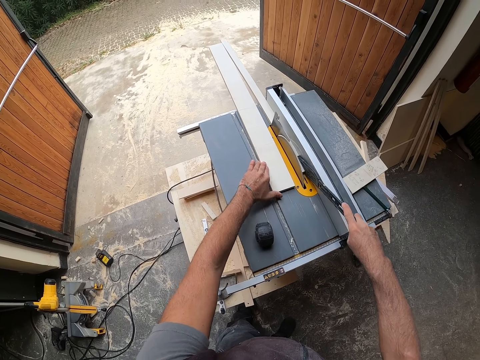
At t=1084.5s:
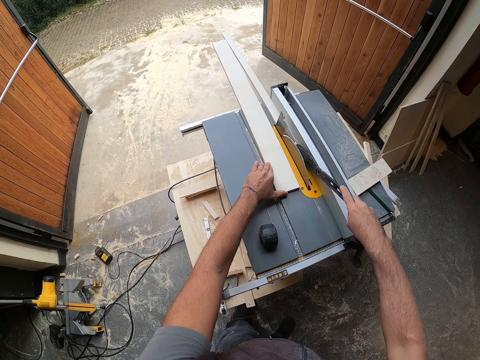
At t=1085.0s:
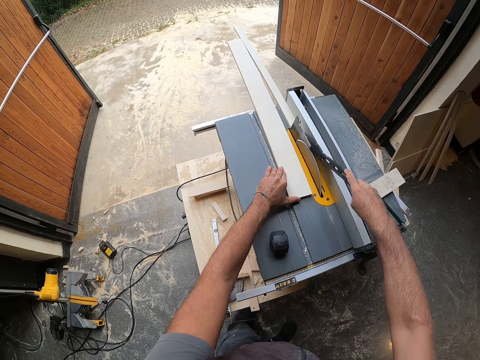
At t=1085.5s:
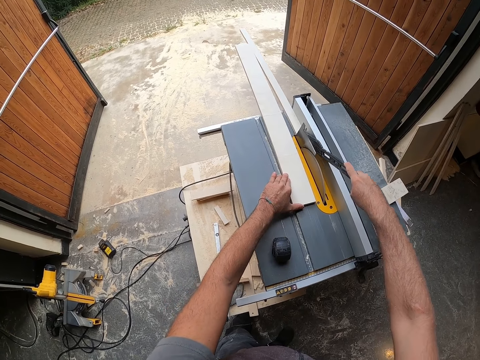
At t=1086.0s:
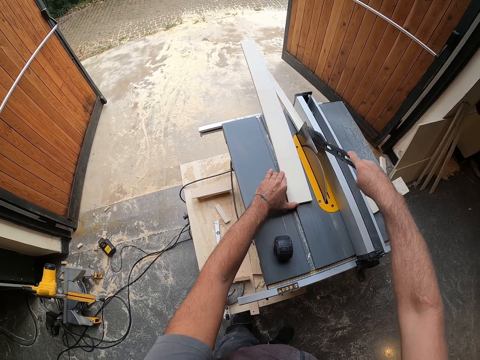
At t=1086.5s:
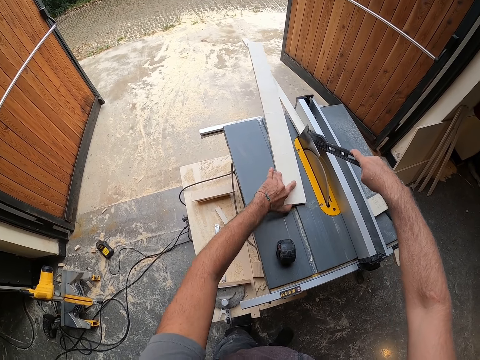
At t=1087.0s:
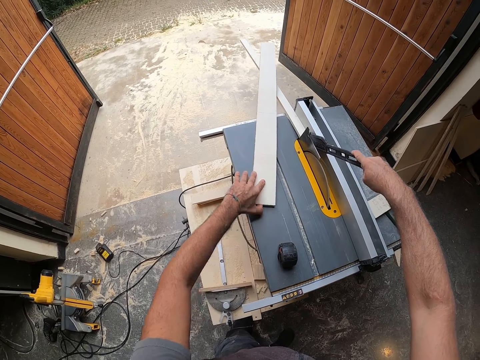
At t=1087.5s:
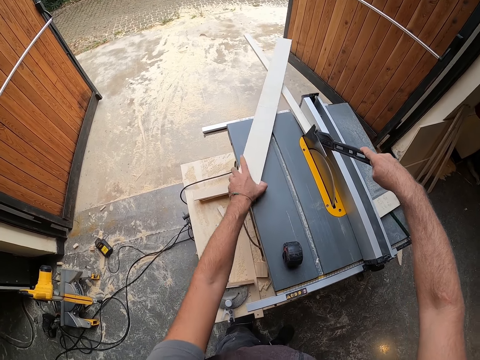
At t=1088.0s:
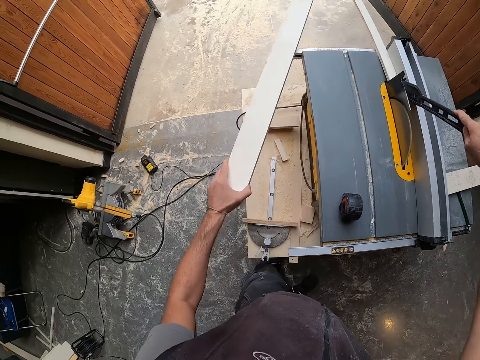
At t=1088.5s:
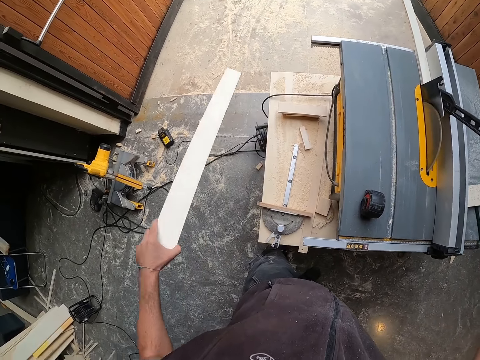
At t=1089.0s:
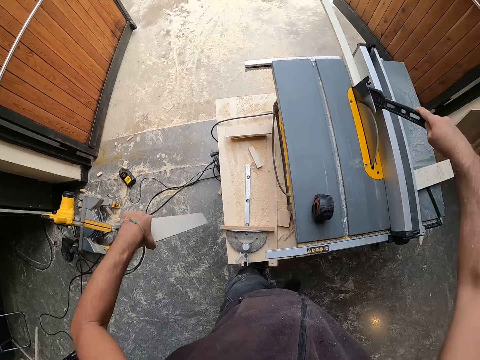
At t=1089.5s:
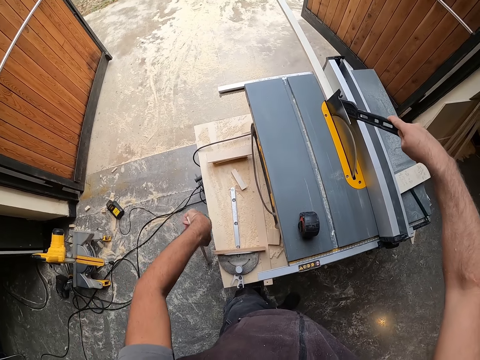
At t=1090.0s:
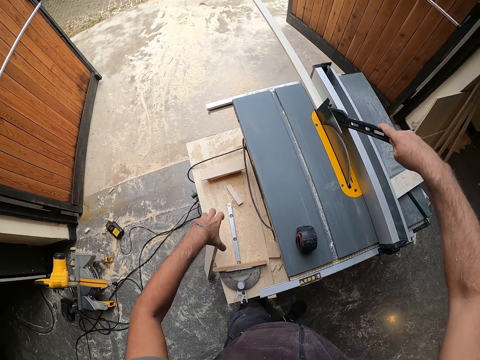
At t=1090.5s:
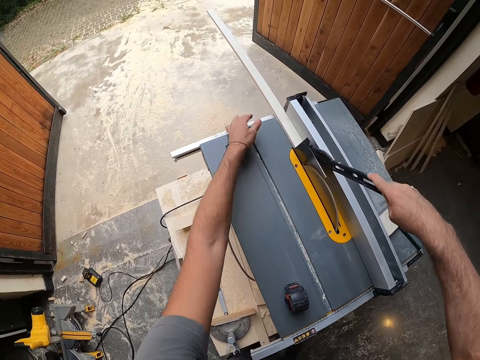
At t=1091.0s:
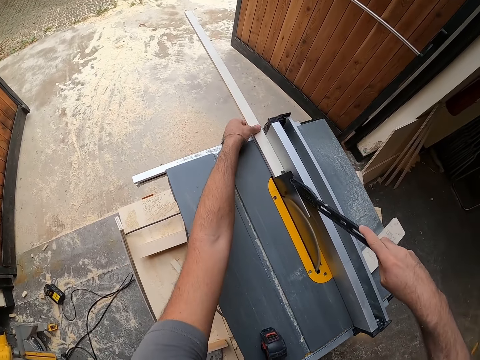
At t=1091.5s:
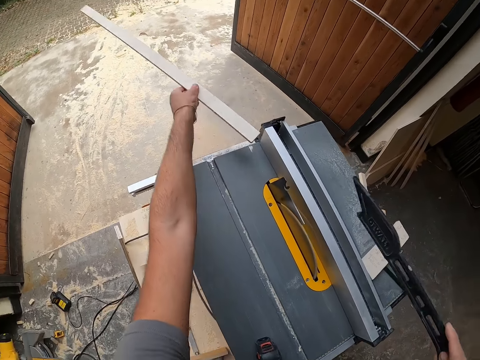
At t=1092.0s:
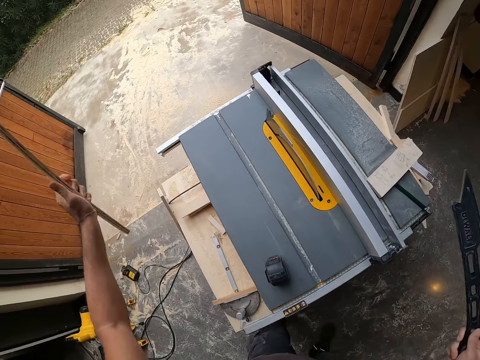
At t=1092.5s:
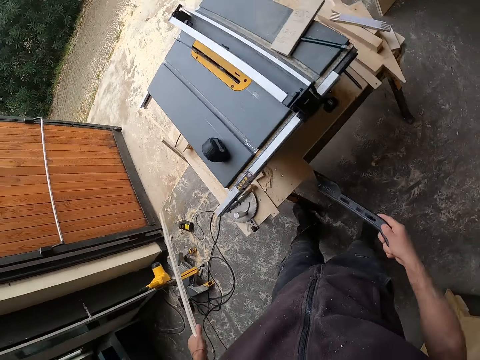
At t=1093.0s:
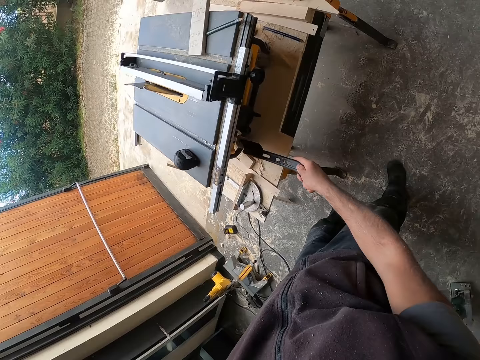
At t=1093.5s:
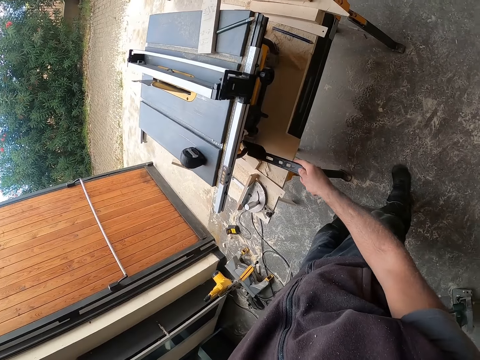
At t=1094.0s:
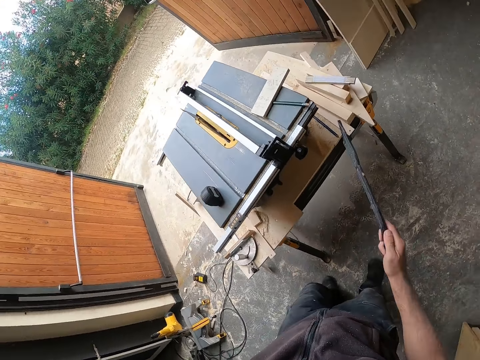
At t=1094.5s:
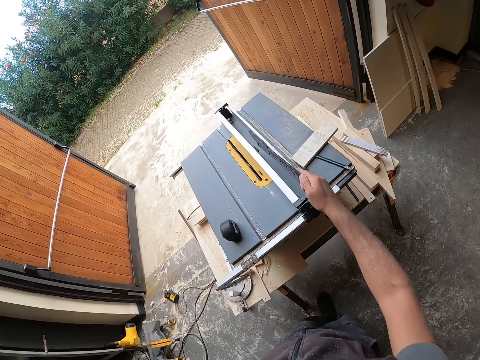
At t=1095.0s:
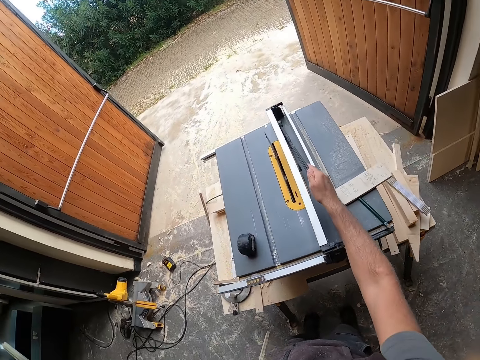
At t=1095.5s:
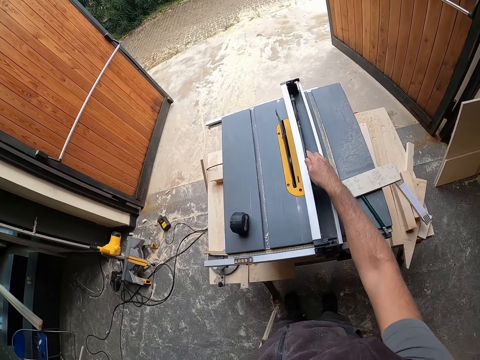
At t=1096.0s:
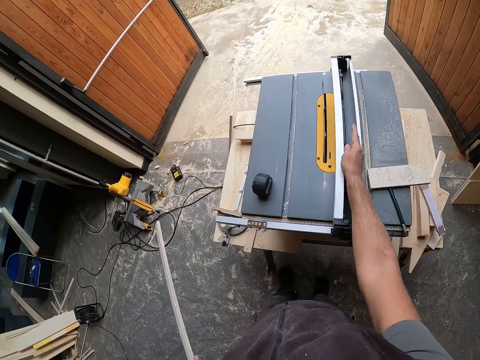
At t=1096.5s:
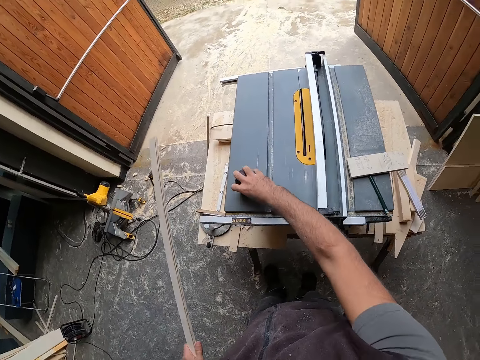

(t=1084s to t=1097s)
The camera wearer picks up a piece of wood on the table saw with his left hand. He drops the plank in his left hand against the table under the table saw, on the floor. He picks up a piece of wood on the table saw with his left hand. He switches off the table saw with a piece of metal in his right hand. He drops a push stick on the table saw with his right hand.

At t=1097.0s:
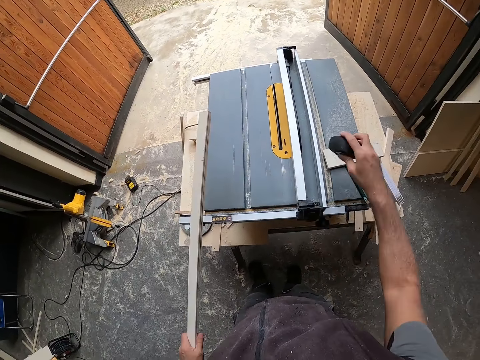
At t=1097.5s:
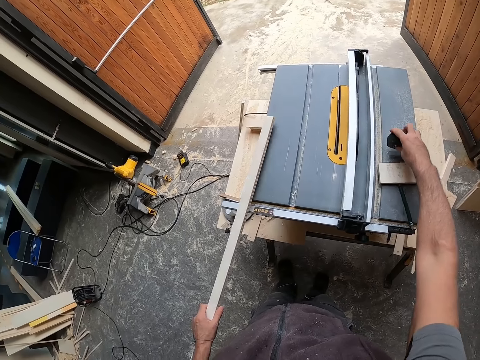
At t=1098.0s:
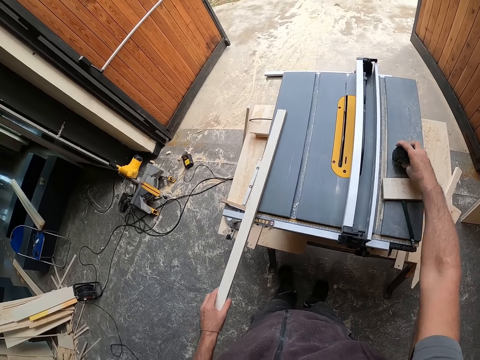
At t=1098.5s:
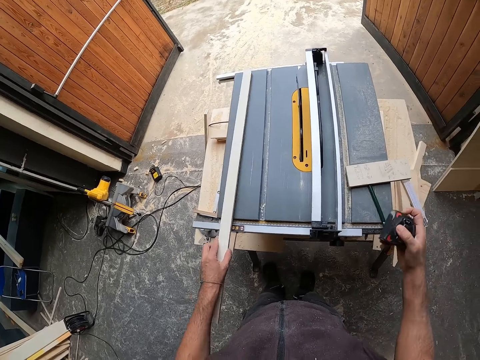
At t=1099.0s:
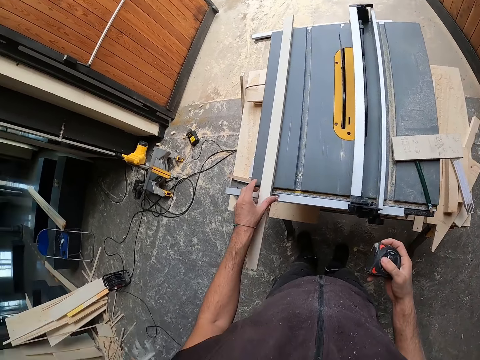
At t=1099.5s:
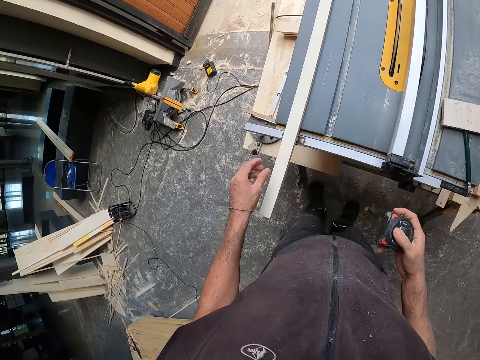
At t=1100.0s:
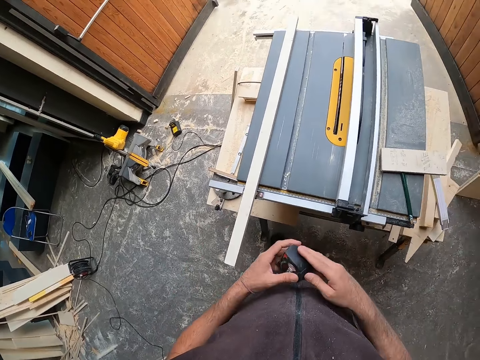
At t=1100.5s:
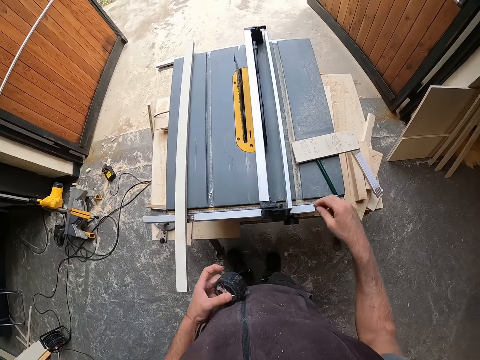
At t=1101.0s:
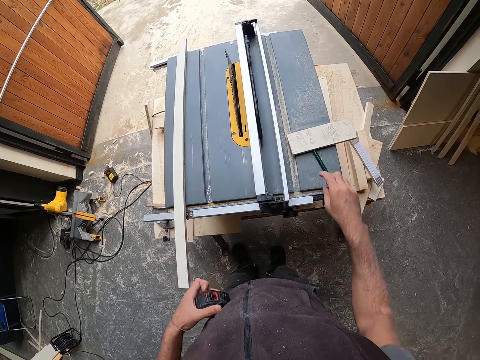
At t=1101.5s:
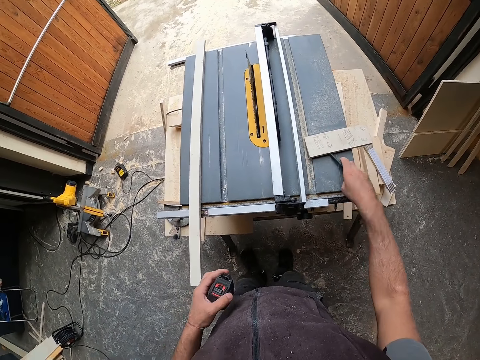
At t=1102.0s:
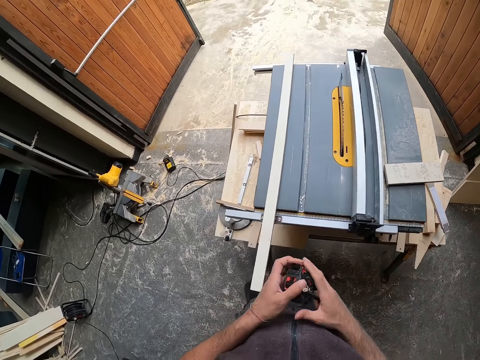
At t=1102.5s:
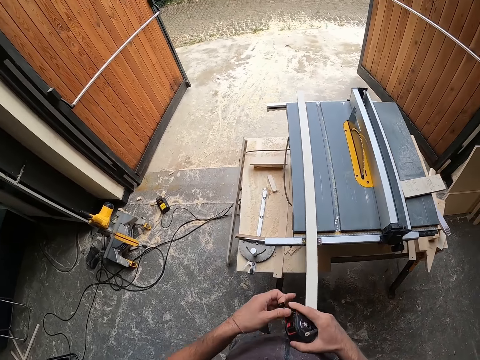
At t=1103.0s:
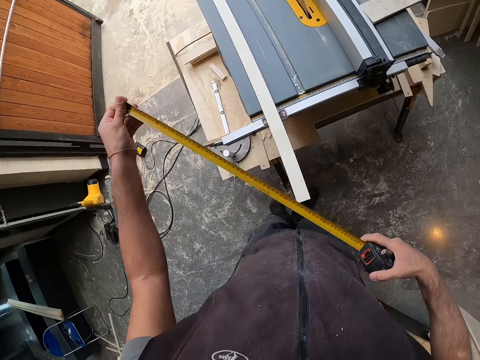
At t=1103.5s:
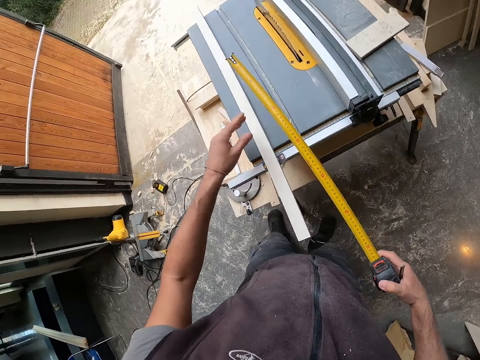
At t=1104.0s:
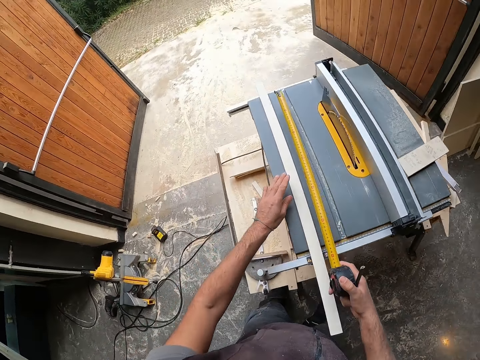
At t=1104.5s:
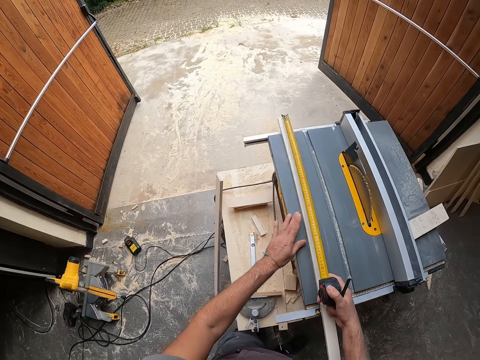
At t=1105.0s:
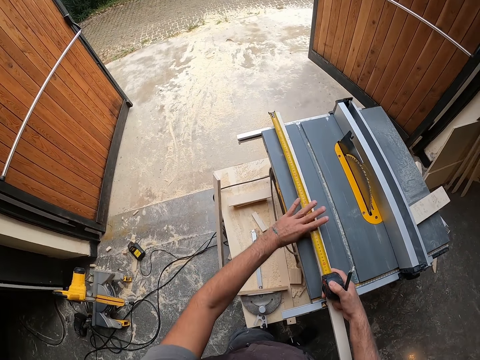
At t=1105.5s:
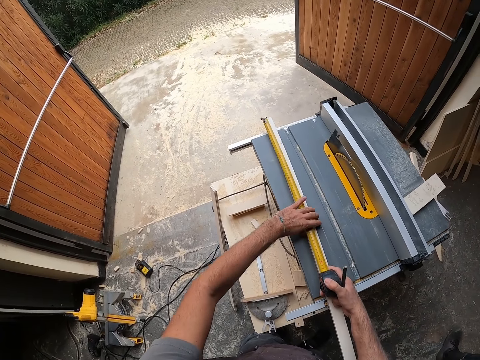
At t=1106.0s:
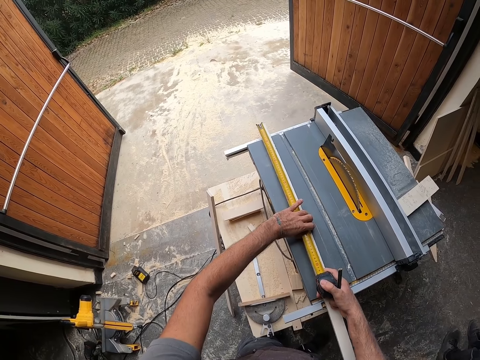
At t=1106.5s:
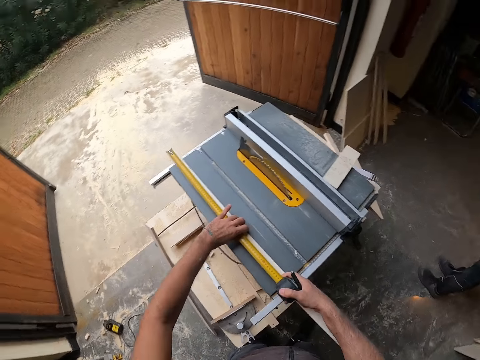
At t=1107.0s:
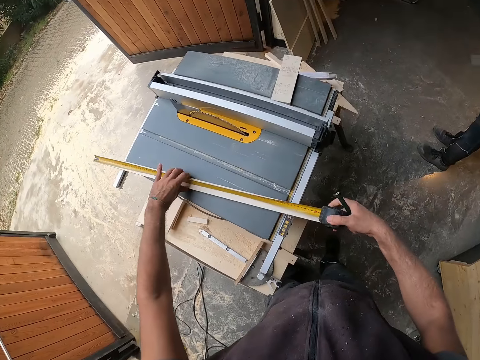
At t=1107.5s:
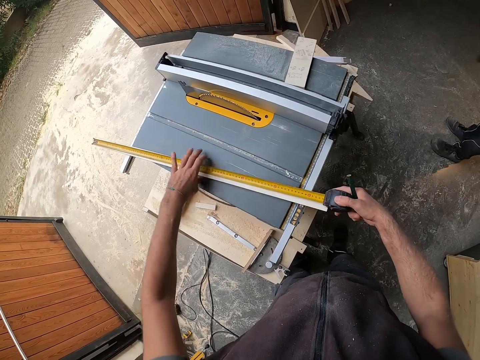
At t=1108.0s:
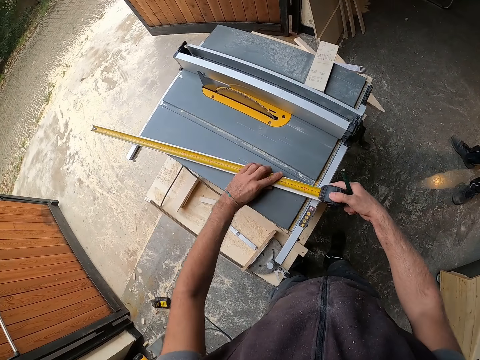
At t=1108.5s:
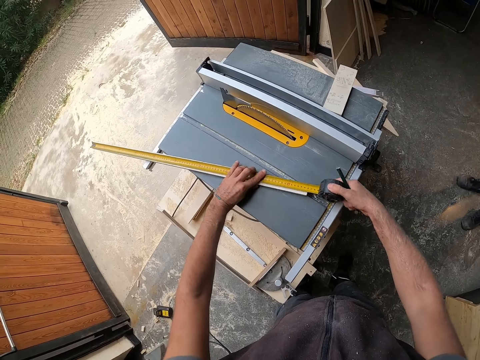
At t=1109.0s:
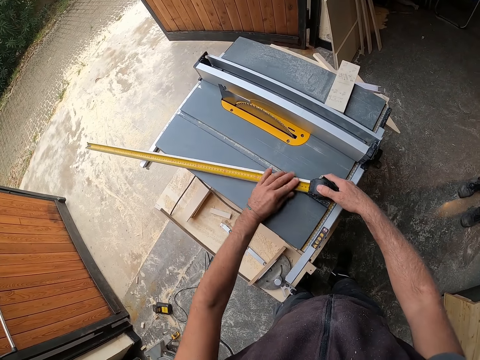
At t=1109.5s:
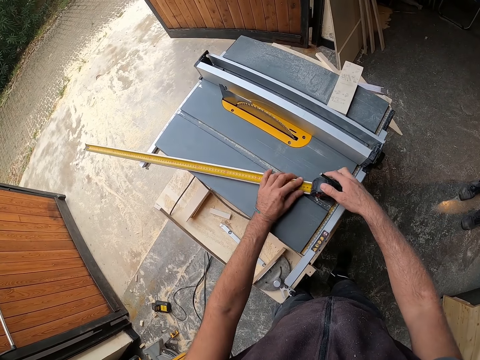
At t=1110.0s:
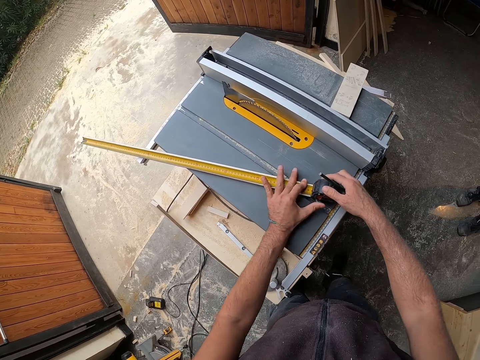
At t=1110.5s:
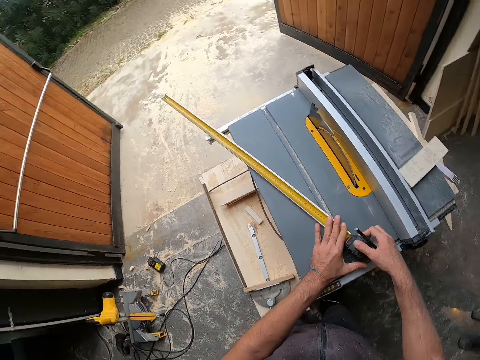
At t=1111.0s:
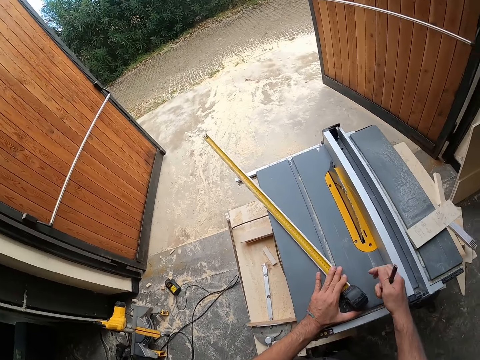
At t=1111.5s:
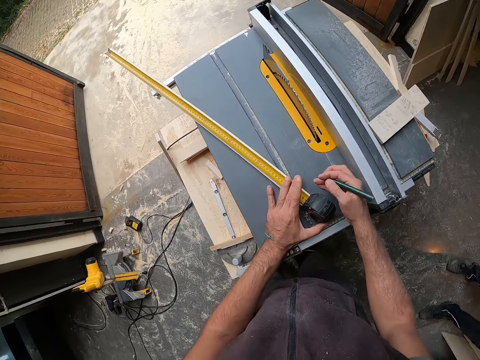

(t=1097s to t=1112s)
The camera wearer picks up a measuring tape or metric tape measure with his right hand. He drops the measuring tape with his right hand. He picks up the measuring tape with his right hand. He drops the wood in his left hand on the table saw. He passes the measuring tape to his left hand. He picks up a pencil with his right hand. He pulls the metric tape measure. He measures the wood on the table saw with both hands with the metric tape measure. A man stands beside the camera wearer.
